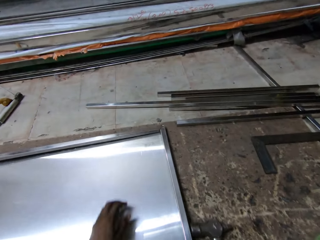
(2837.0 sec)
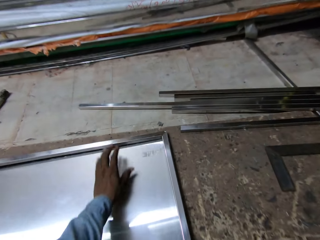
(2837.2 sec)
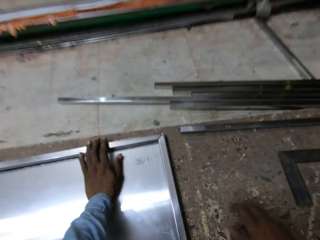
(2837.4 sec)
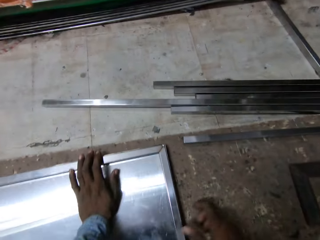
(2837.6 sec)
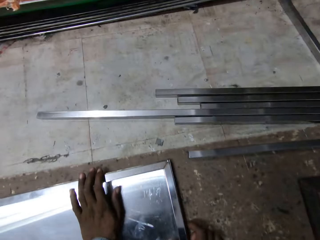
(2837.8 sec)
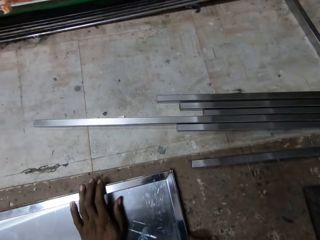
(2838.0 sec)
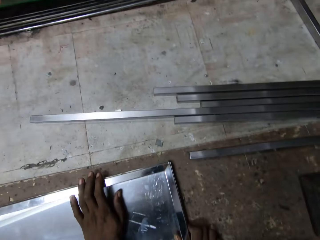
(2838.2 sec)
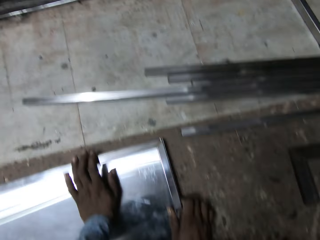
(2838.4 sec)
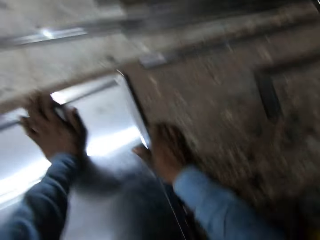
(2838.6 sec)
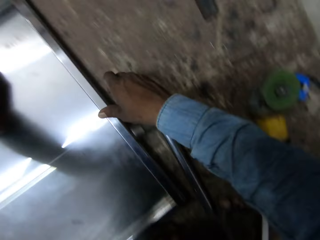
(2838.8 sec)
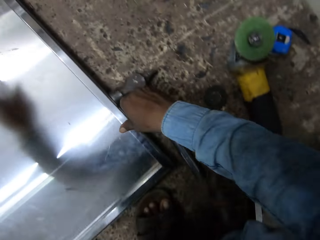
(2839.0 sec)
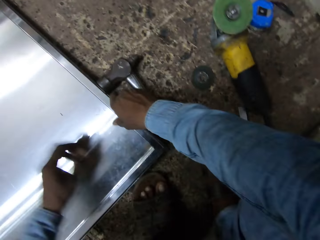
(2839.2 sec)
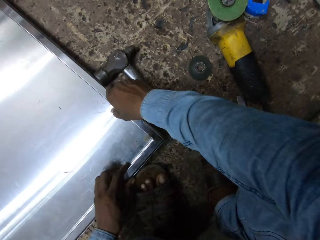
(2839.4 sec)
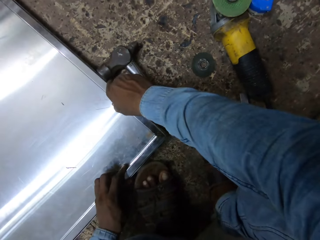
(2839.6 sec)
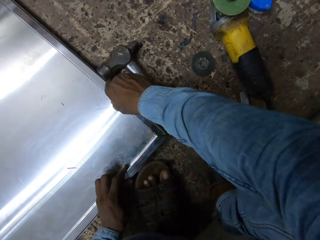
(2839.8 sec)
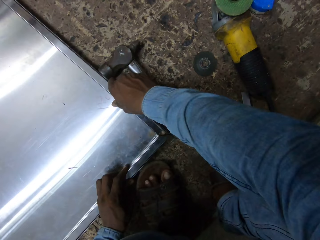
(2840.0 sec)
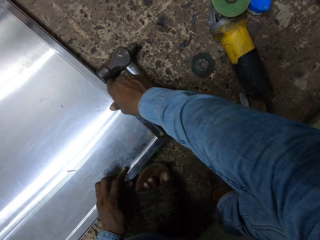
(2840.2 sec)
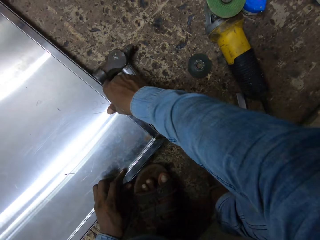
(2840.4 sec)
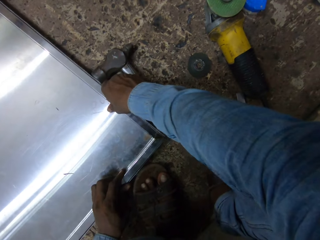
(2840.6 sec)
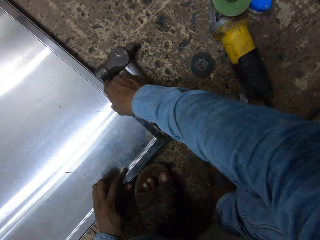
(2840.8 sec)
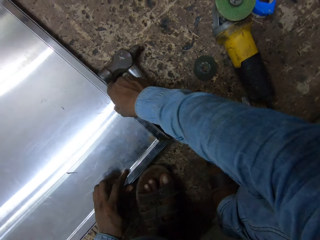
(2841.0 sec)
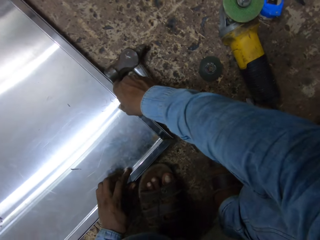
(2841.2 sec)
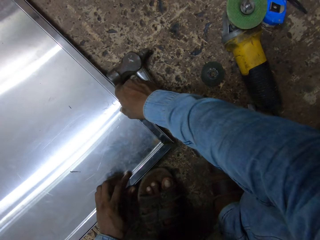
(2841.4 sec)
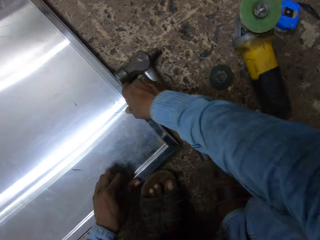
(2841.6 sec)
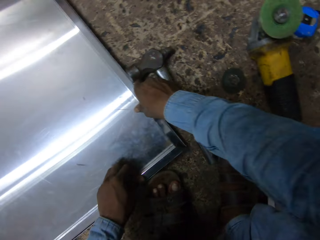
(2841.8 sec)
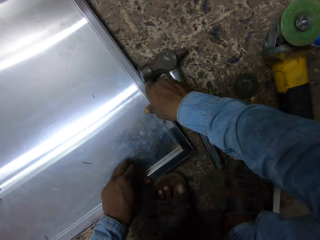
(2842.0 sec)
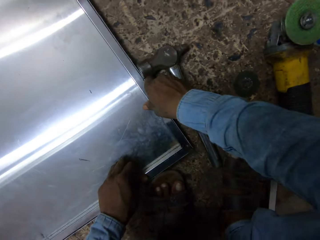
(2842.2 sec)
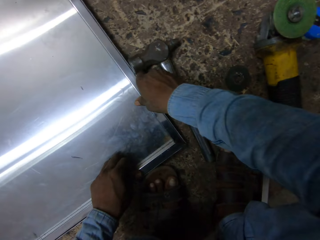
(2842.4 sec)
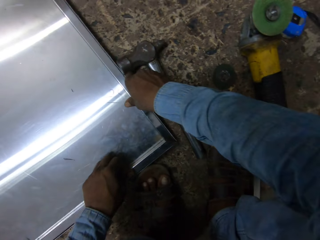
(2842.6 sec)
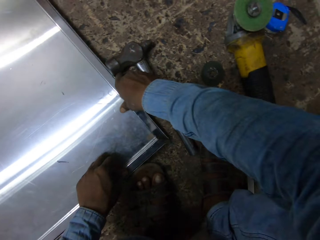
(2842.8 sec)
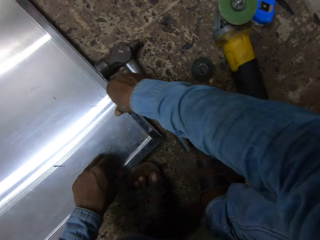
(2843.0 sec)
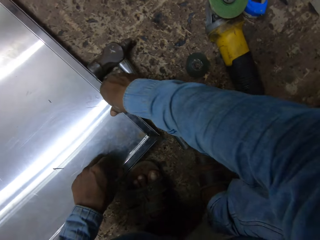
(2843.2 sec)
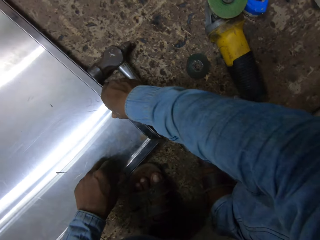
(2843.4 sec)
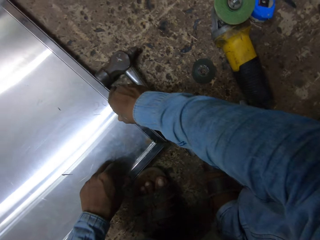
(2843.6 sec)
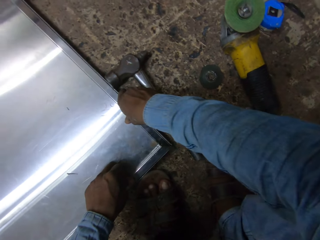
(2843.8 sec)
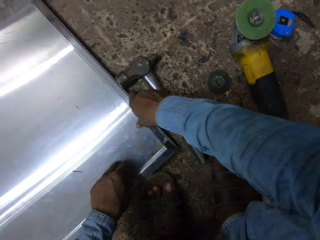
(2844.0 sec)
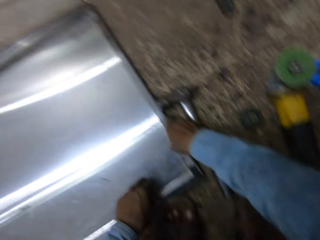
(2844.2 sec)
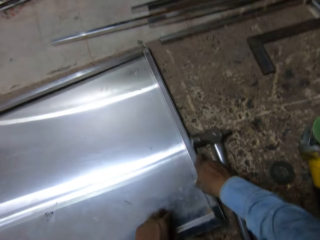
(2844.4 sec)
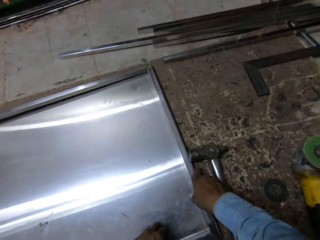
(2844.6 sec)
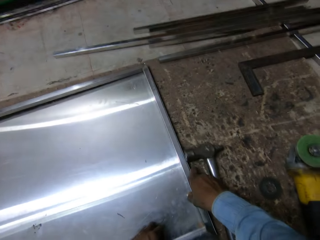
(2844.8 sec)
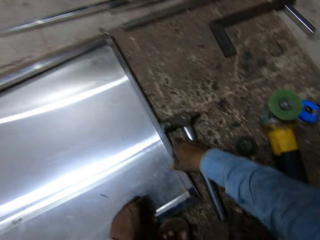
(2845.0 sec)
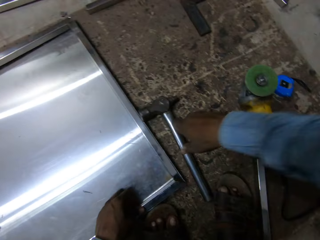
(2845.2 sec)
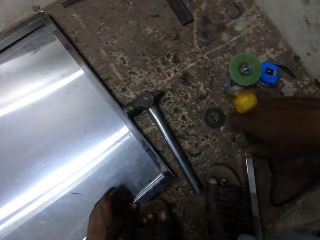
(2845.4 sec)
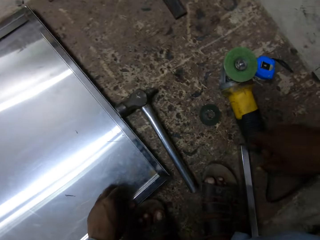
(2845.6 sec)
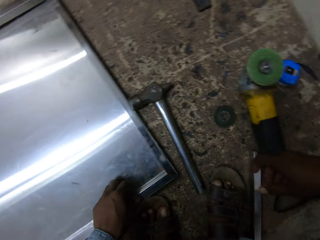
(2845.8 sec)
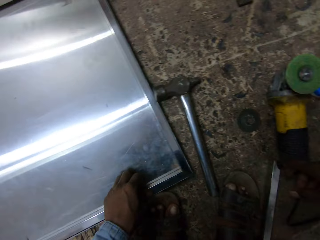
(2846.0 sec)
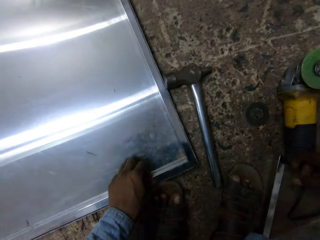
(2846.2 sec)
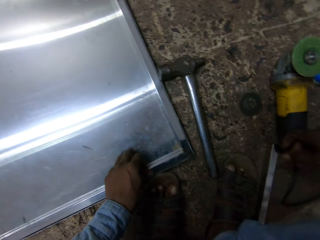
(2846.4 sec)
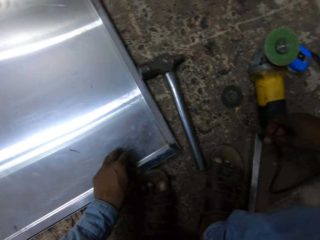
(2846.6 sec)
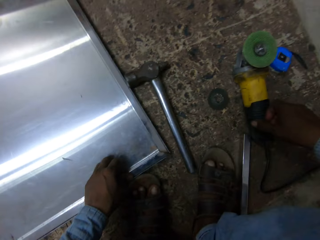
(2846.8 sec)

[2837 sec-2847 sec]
The camera wearer touches the flat metal frame on the metal door surface with his left hand. He touches the flat metal frame on the metal door surface with his right hand. He holds the flat metal frame on the metal door surface with his right hand. He holds the flat metal frame on the metal door surface with both hands. He fixes the metal rod on the sheet.

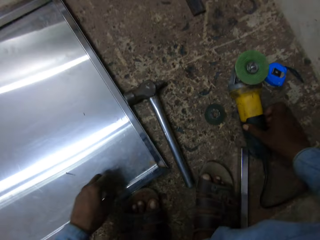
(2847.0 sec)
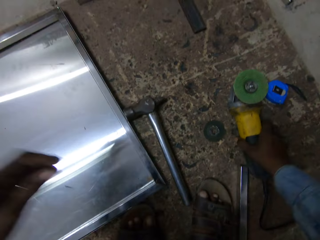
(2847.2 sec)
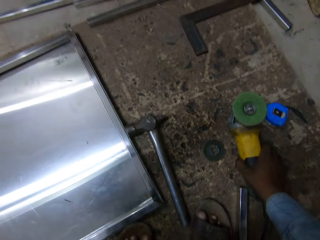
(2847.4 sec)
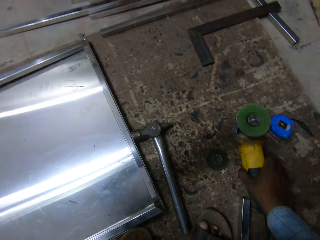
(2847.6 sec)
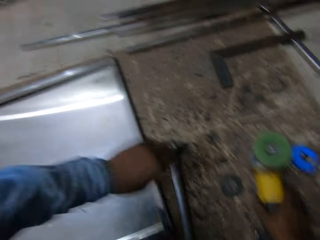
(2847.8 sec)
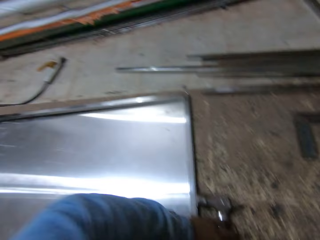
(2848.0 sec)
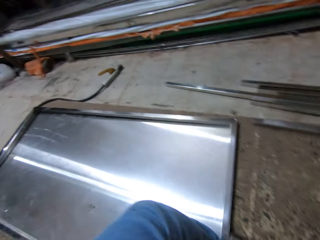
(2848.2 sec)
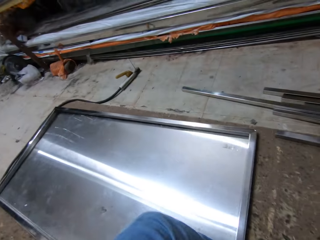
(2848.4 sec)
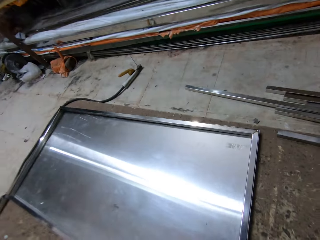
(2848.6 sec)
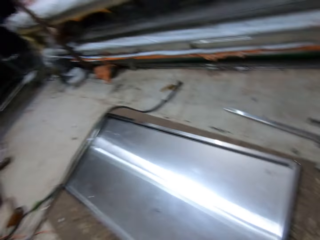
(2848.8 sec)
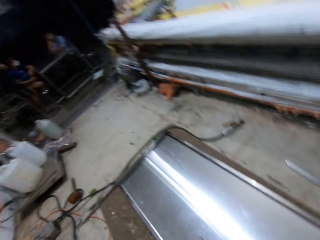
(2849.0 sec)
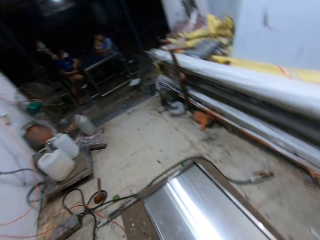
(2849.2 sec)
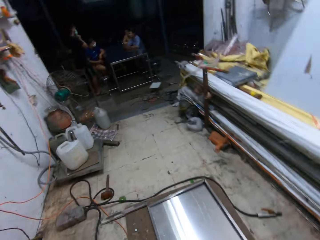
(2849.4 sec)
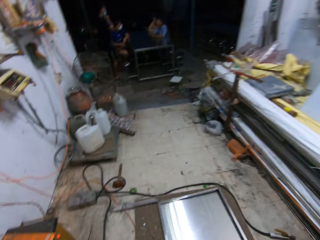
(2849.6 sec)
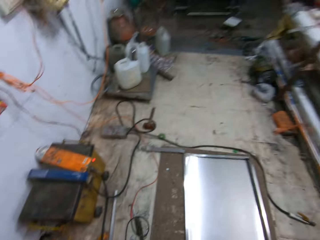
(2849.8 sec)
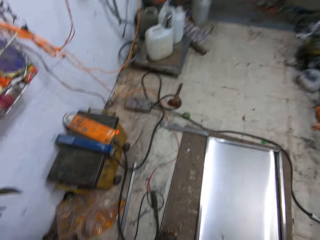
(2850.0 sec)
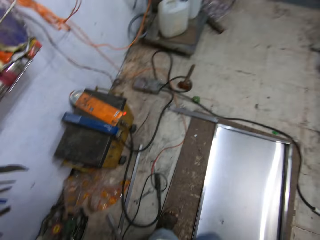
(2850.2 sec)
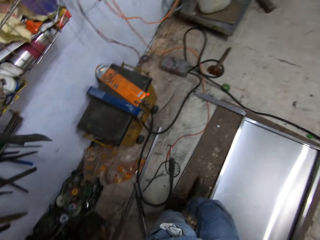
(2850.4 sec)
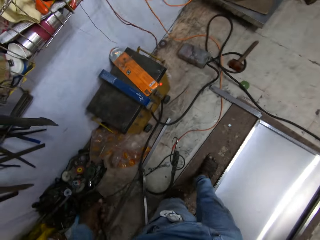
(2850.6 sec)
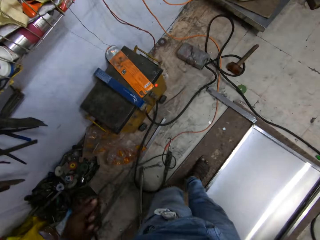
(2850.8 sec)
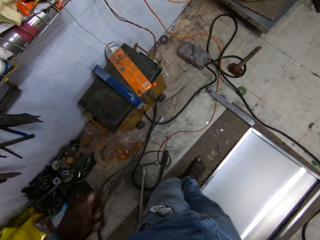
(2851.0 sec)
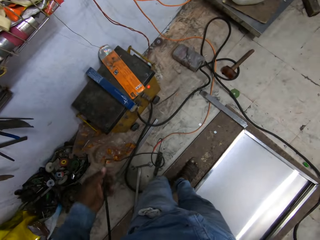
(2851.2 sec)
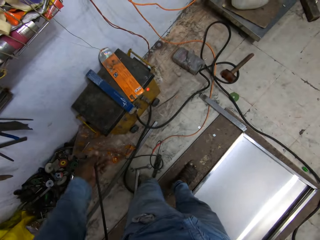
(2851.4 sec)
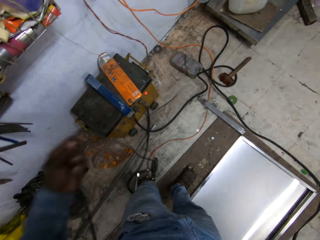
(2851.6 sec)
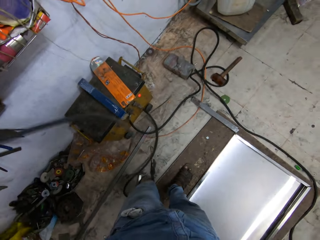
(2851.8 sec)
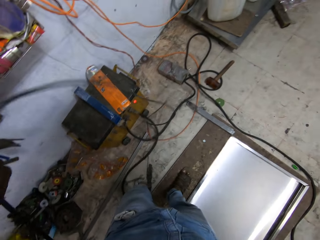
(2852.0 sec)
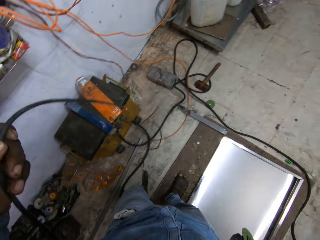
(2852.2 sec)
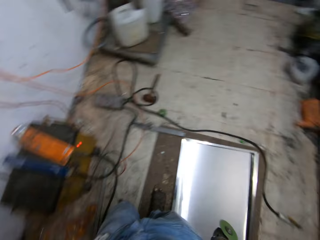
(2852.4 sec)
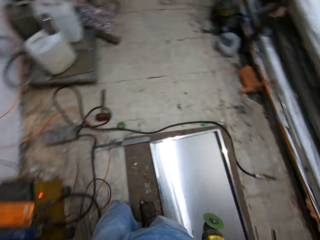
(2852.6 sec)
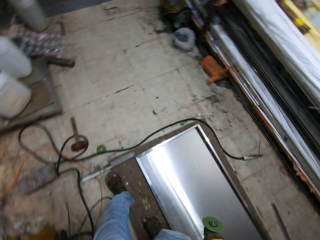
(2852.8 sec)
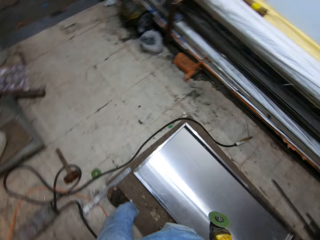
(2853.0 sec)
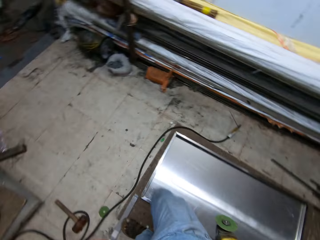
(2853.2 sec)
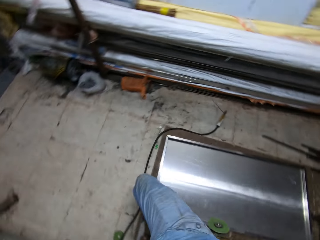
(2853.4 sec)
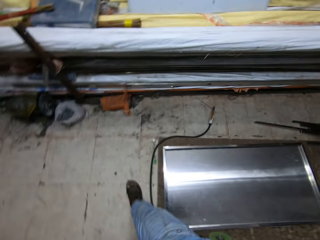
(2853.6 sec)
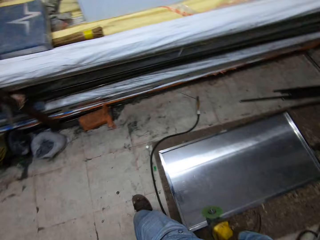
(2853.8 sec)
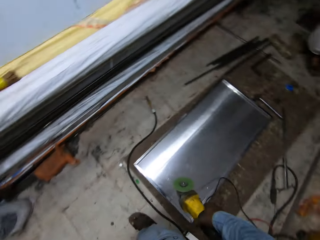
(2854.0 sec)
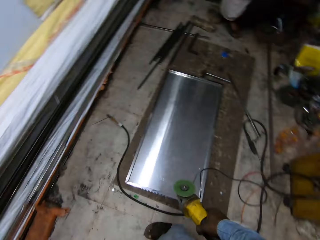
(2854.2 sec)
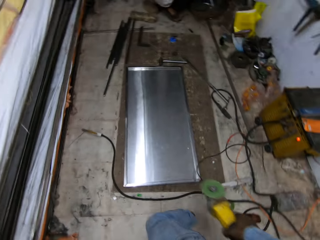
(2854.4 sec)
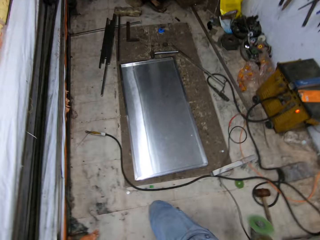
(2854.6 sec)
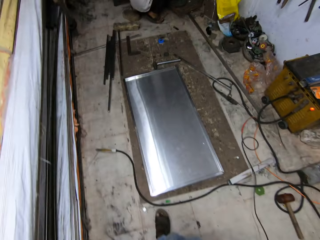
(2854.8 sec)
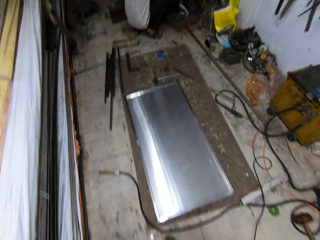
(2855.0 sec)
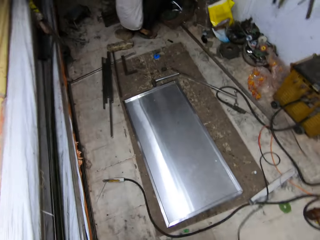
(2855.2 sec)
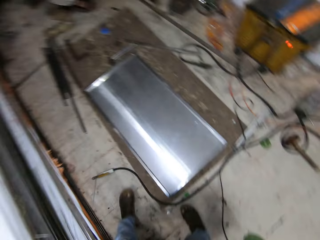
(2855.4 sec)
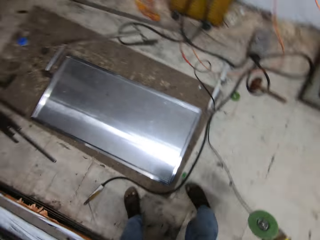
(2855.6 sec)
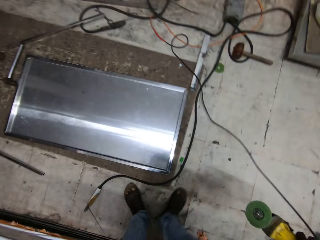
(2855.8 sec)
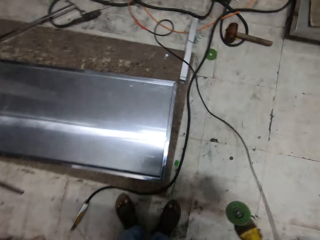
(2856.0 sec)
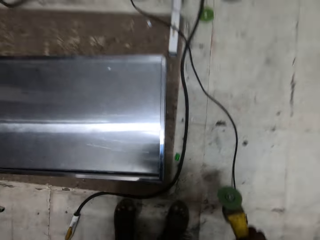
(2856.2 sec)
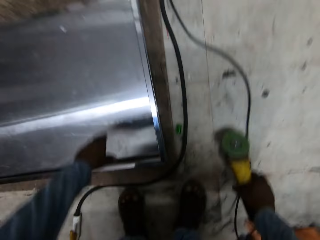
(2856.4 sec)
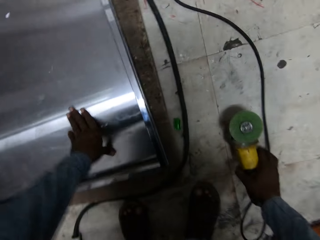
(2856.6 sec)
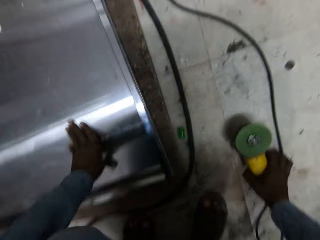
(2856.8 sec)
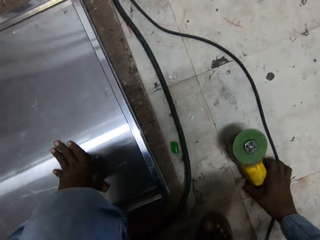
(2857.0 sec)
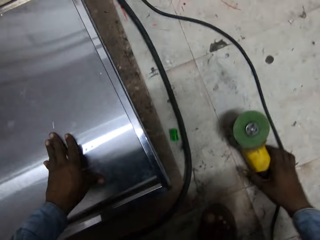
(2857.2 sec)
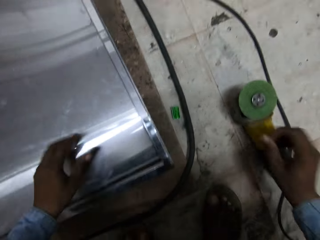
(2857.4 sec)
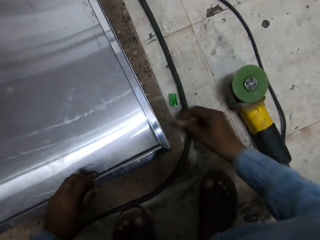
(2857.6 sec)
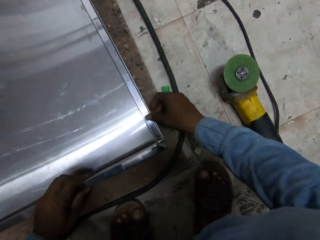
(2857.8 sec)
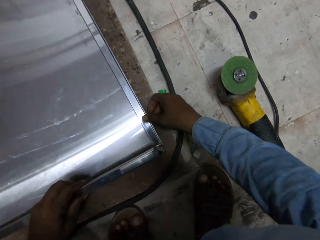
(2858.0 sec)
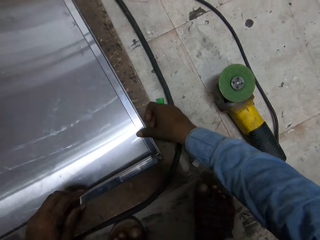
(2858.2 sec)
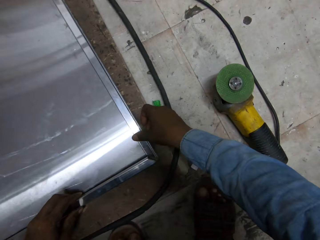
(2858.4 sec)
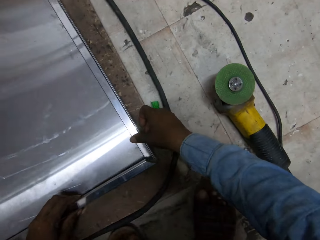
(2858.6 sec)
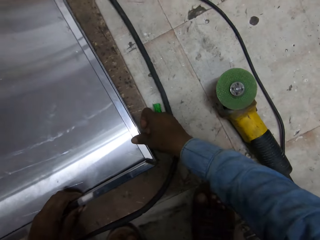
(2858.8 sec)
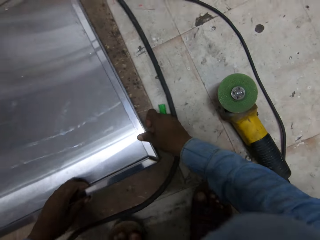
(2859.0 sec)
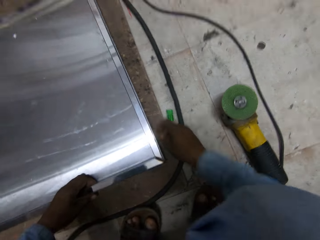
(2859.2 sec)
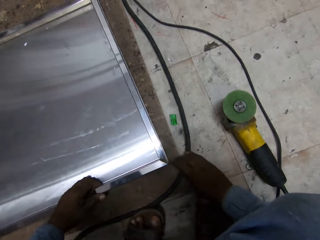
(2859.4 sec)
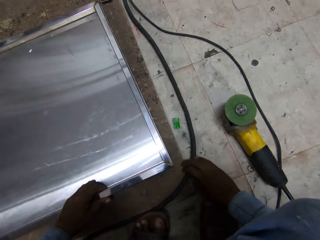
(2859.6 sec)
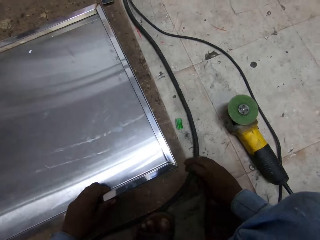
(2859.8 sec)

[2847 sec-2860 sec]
The camera wearer holds the angle grinder on the floor with his right hand. He looks around. He drags the cable of the angle grinder with his left hand. He walks around. He walks around again. He places his left hand on the metal door. He places the angle grinder on the floor with his right hand. He lifts the flat metal frame from the metal door surface with his left hand. He touches the flat metal frame from the metal door surface with his right hand. He holds the metal. He fixes the metal rod on the sheet.
